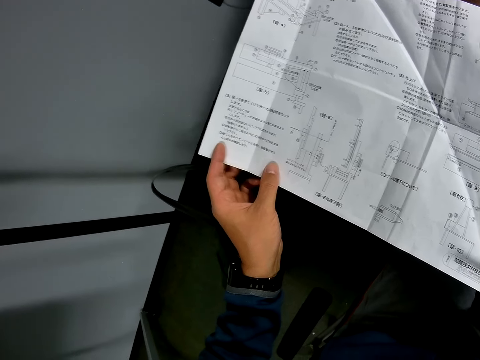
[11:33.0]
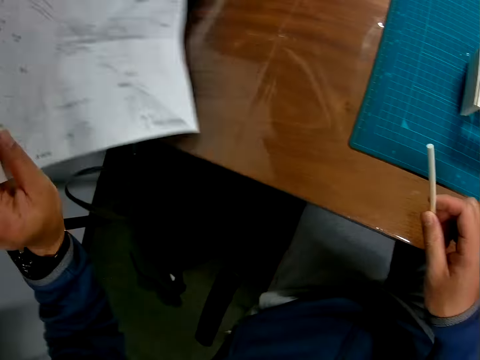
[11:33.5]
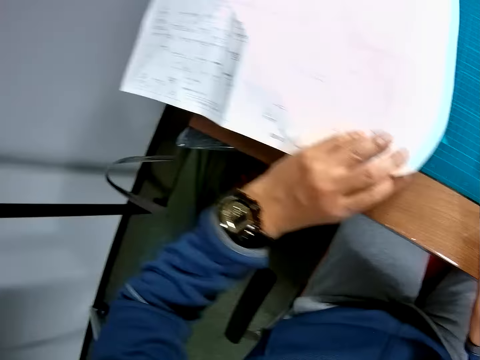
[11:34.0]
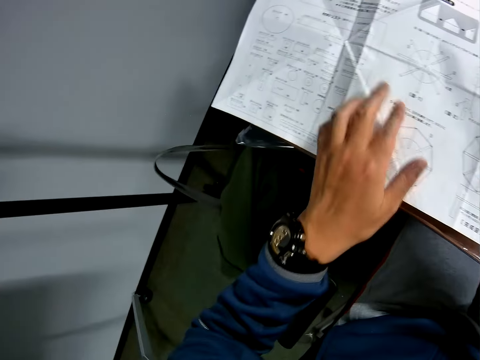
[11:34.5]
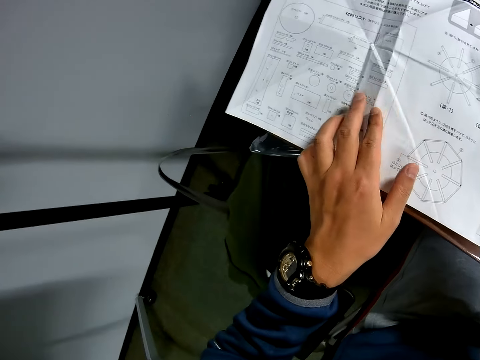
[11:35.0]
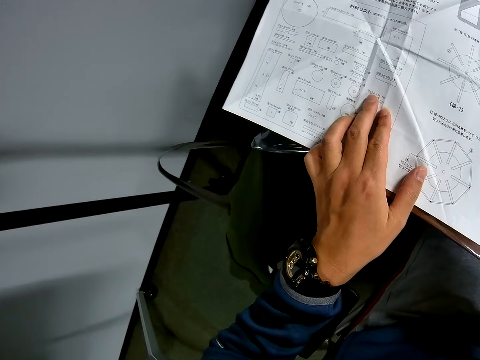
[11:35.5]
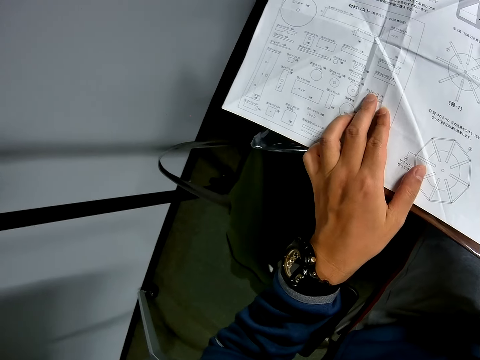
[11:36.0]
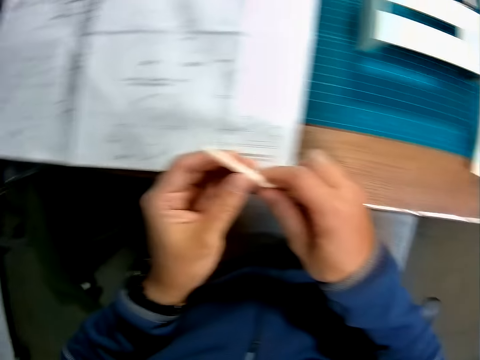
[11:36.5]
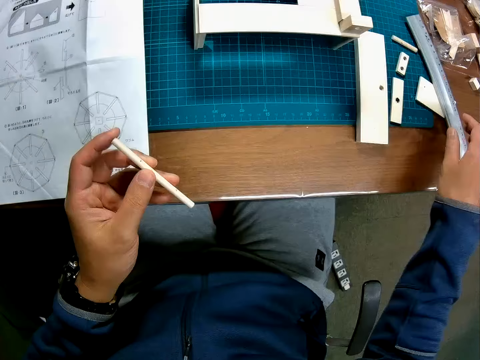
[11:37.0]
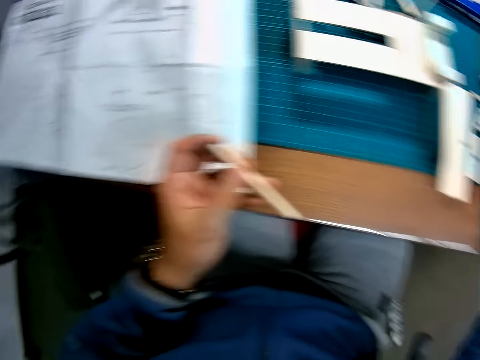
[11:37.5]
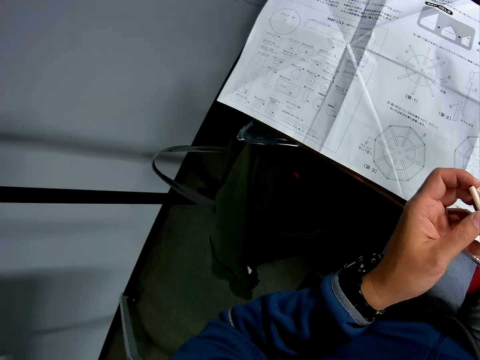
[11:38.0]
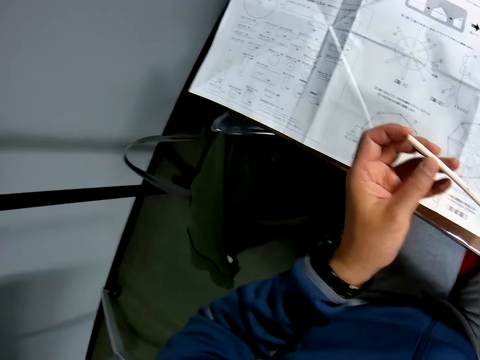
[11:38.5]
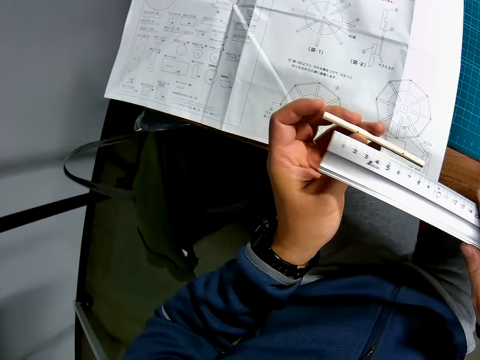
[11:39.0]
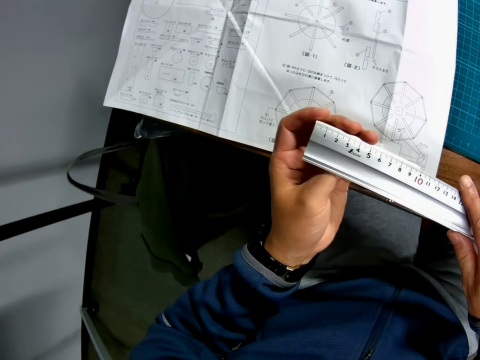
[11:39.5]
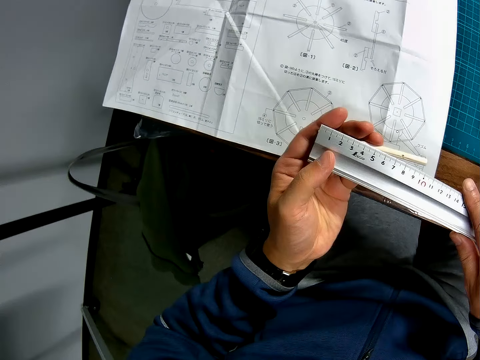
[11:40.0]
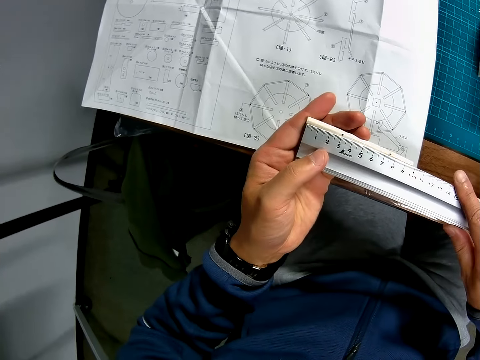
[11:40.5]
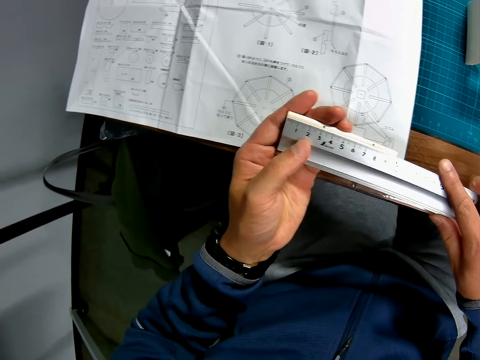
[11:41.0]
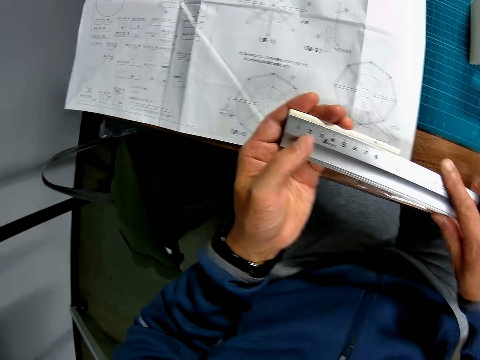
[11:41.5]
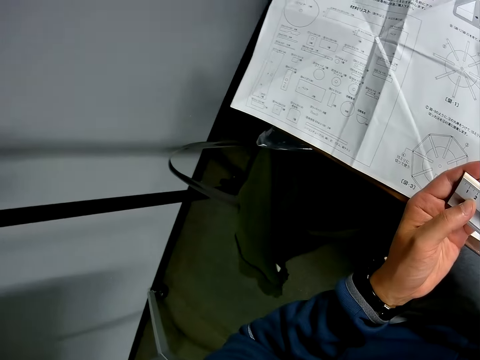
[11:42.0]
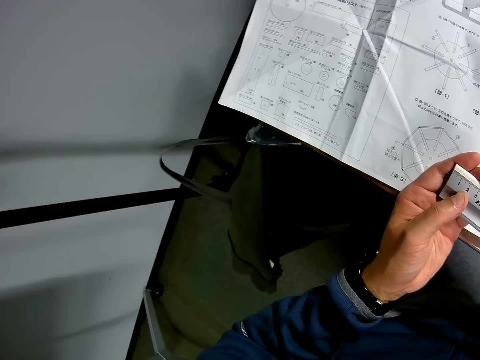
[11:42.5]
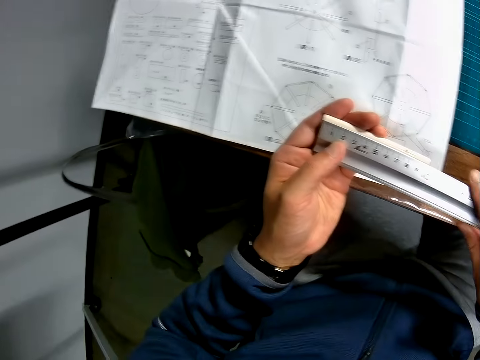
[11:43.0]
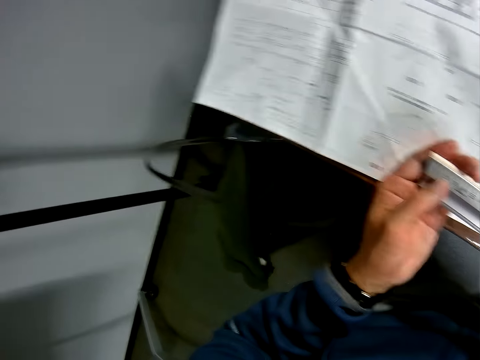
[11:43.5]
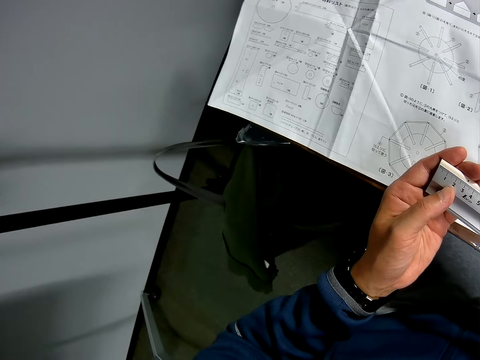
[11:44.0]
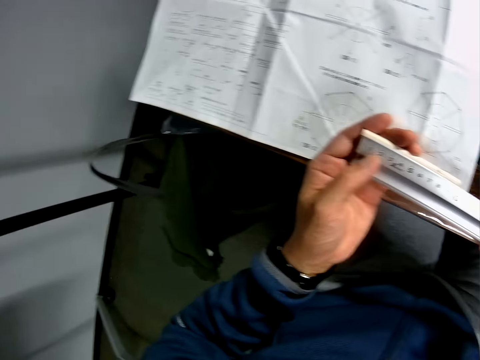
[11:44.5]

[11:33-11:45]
The camera wearer turns over the leaflet or paper with his left hand. He puts the paper on the table. He touches the leaflet with his left hand. He reads the paper. He transfers the piece of wood or art piece to his left hand. He holds the art piece with his hand. He picks up the scale rule or ruler from the table with his right hand. He holds the ruler. He measures the piece of wood with the scale rule.

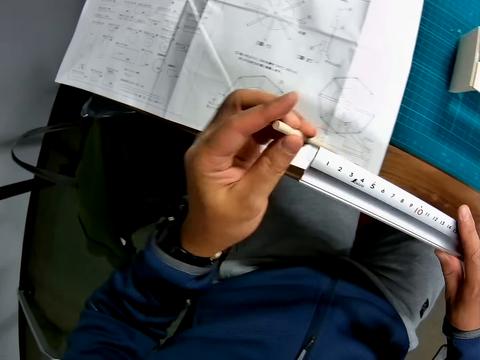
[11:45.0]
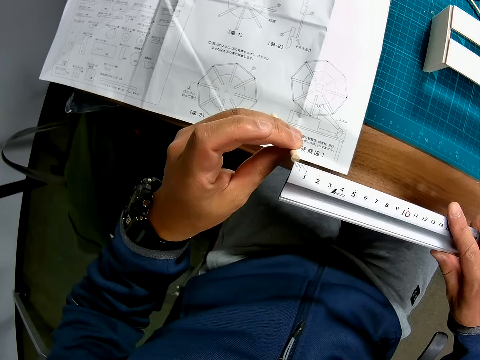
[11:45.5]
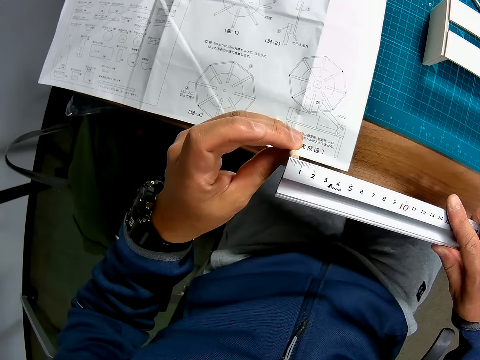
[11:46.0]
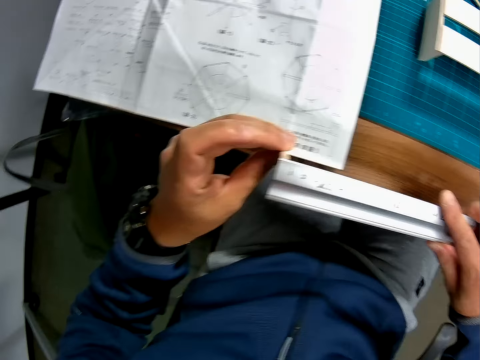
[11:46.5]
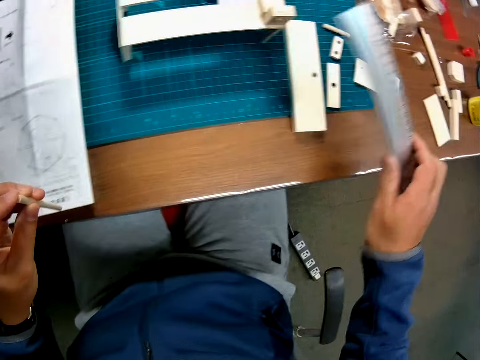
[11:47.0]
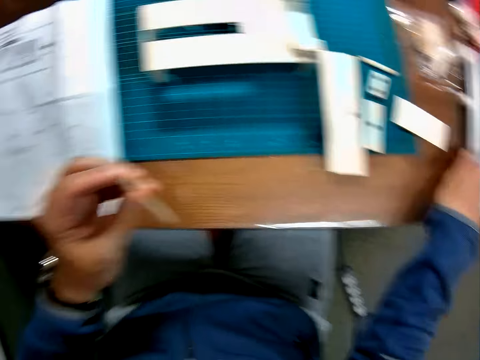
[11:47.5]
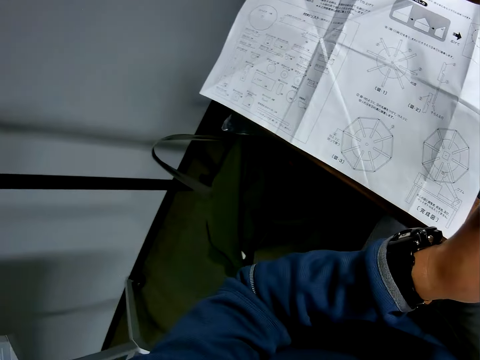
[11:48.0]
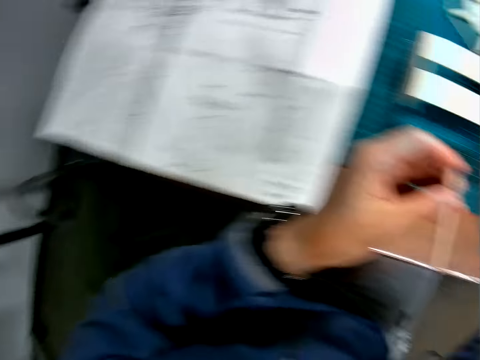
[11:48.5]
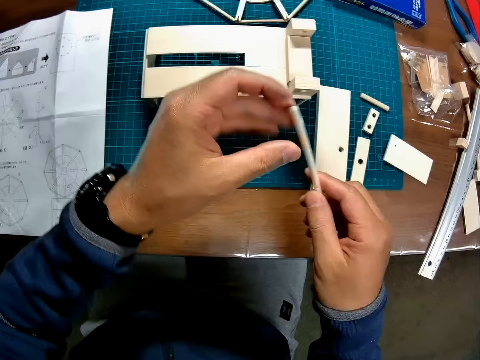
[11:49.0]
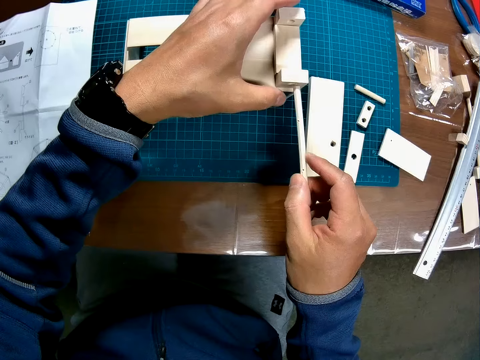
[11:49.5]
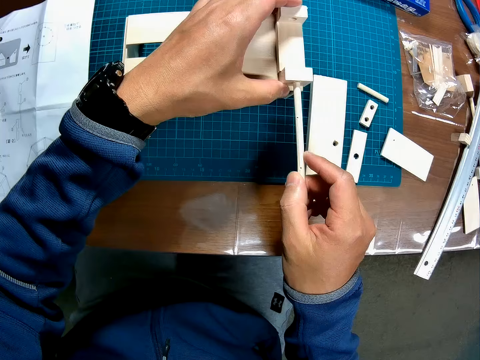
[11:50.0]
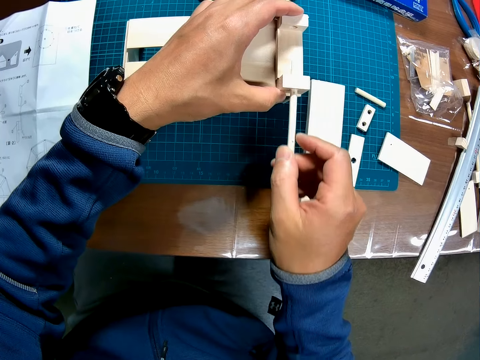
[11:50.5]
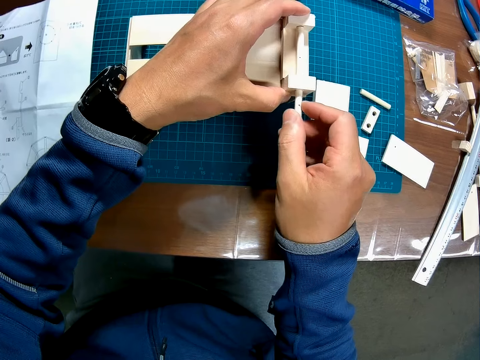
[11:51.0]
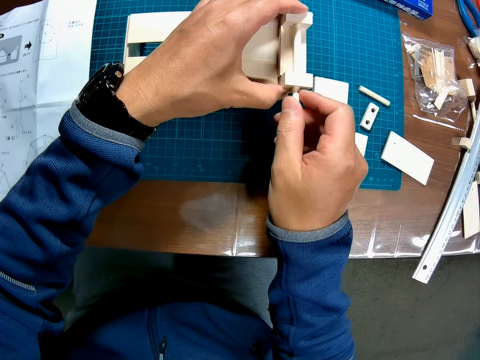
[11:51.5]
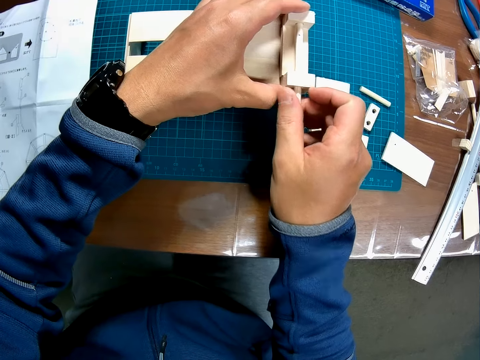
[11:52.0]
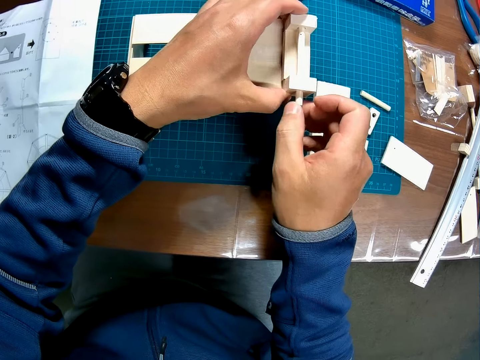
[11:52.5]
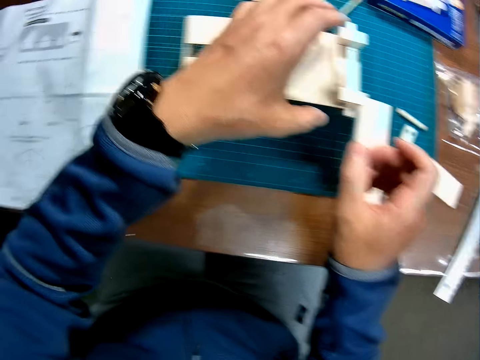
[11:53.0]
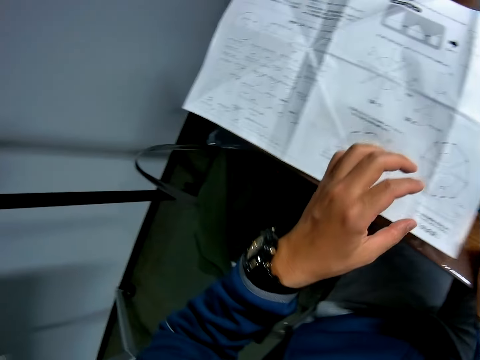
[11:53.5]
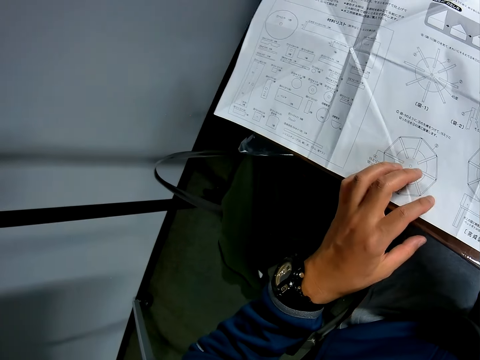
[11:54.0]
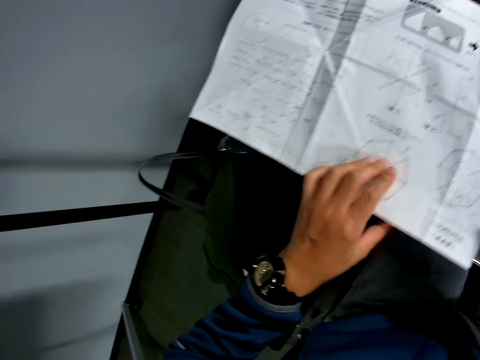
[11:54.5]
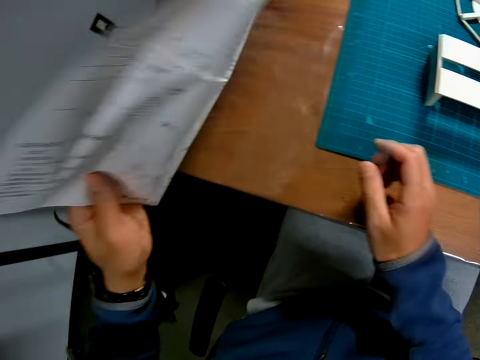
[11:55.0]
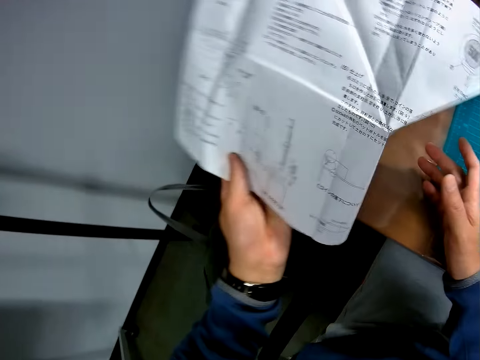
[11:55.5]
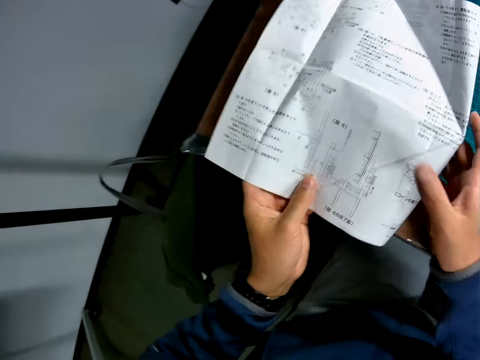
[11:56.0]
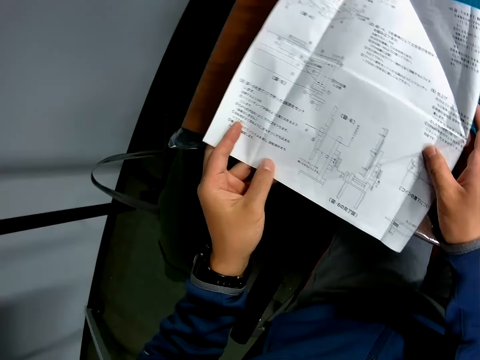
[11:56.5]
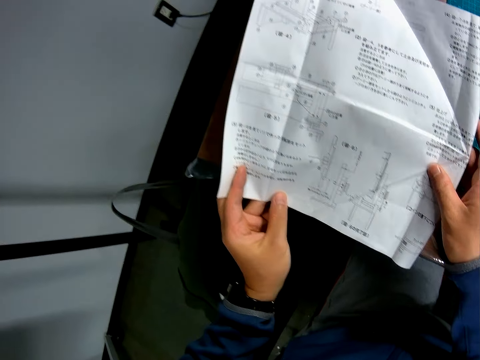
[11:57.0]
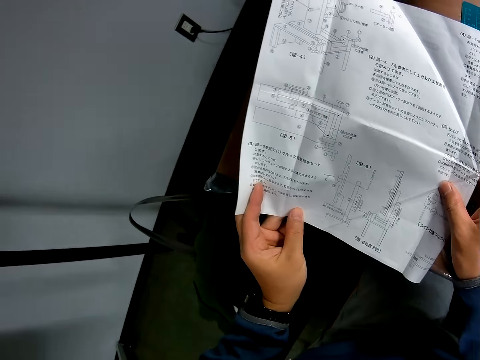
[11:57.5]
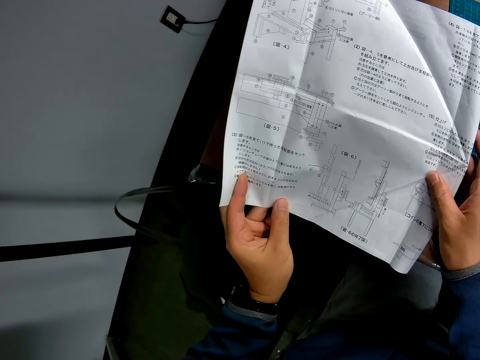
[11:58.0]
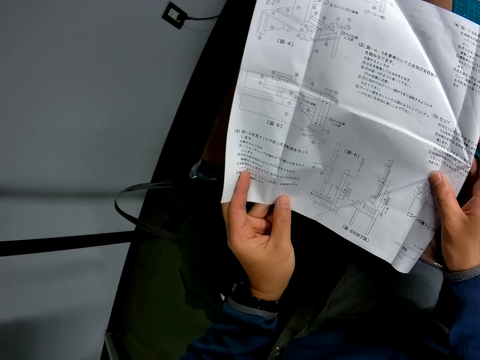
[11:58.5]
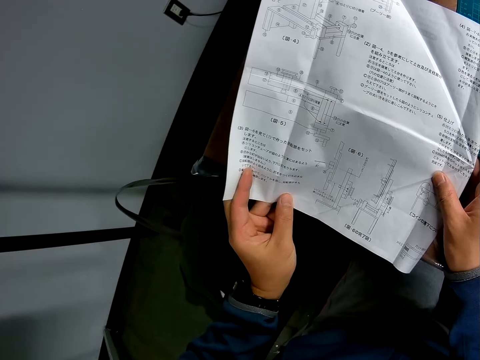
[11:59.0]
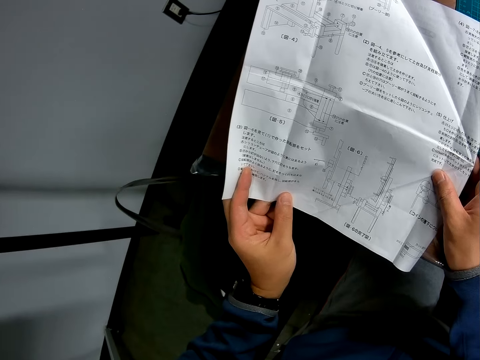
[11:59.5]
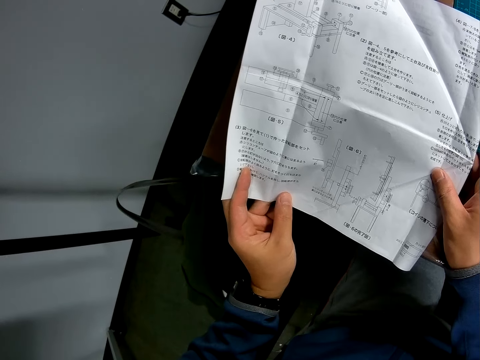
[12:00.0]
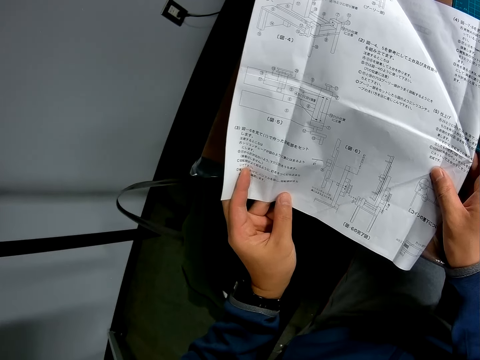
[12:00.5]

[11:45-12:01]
The camera wearer drops the scale rule on the table. He transfers the piece of wood or art piece to his right hand. He holds the art piece. He holds the half-formed wooden mechanical model with his left hand. He inserts the piece of wood into a hole in the half-formed wooden mechanical model. He reads the leaflet or paper. He touches the leaflet with his left hand and turns over the leaflet. He holds the paper. He holds the paper with his hands. He reads the paper.
